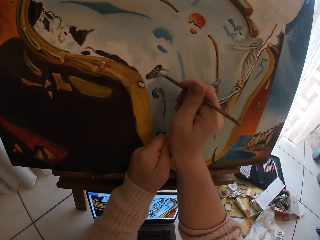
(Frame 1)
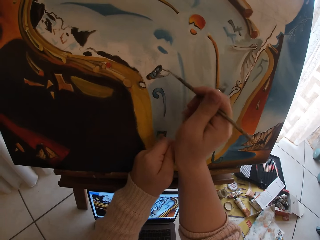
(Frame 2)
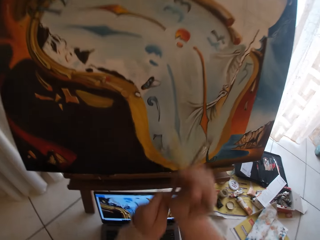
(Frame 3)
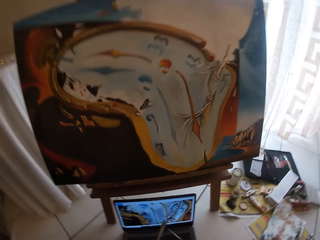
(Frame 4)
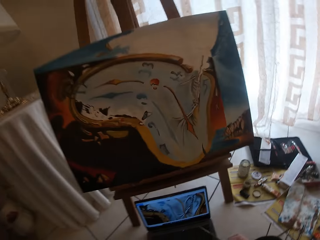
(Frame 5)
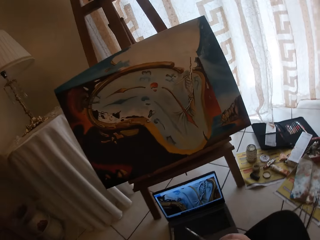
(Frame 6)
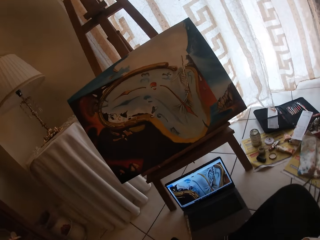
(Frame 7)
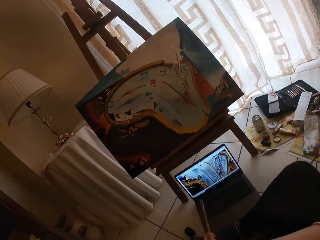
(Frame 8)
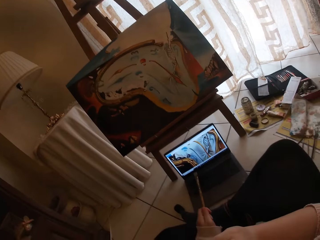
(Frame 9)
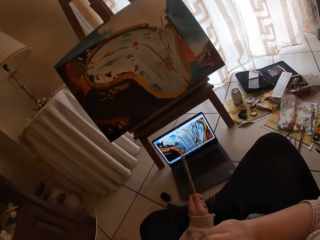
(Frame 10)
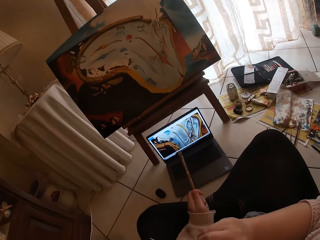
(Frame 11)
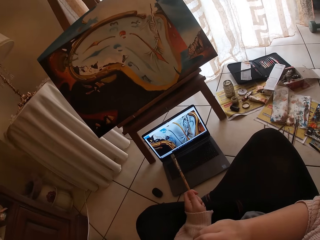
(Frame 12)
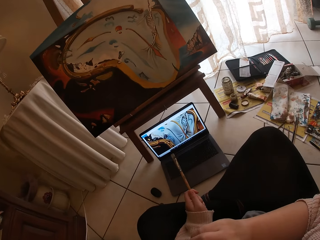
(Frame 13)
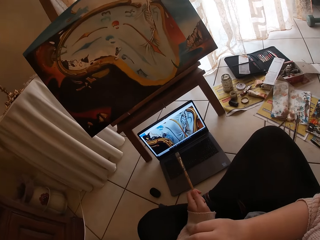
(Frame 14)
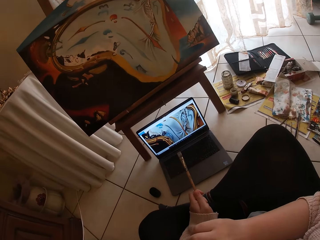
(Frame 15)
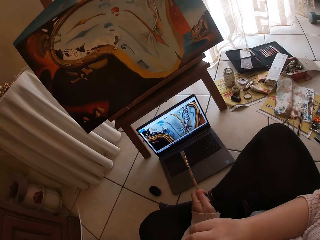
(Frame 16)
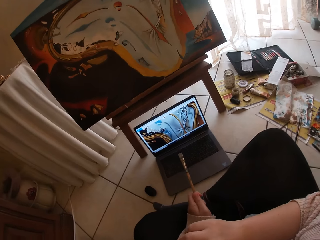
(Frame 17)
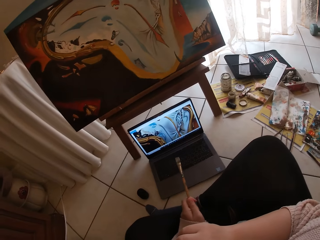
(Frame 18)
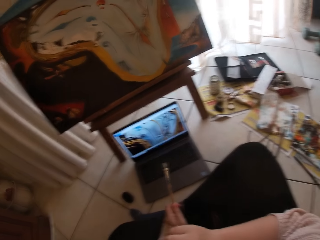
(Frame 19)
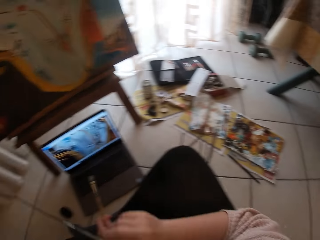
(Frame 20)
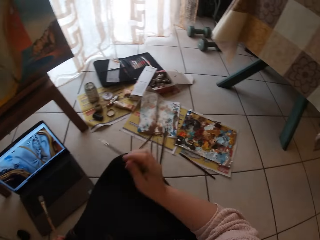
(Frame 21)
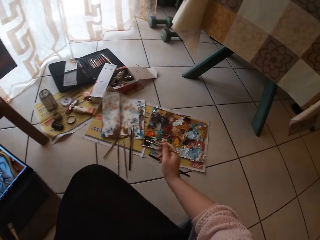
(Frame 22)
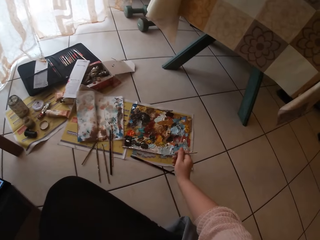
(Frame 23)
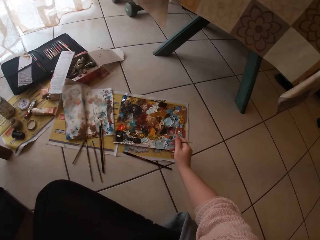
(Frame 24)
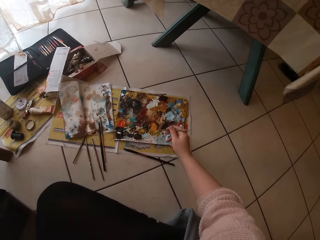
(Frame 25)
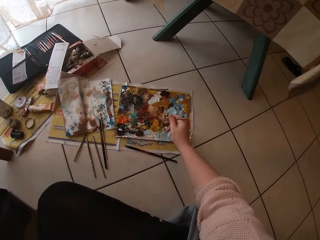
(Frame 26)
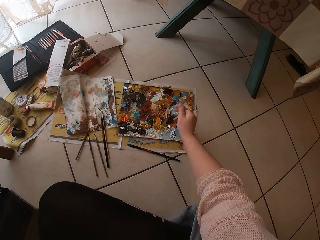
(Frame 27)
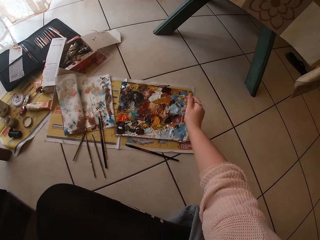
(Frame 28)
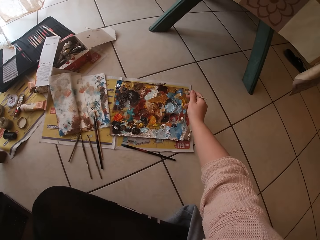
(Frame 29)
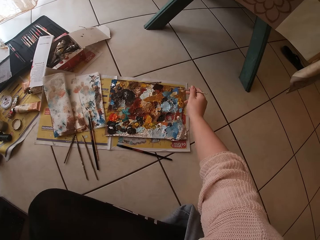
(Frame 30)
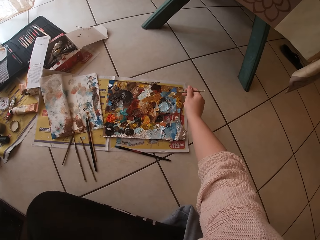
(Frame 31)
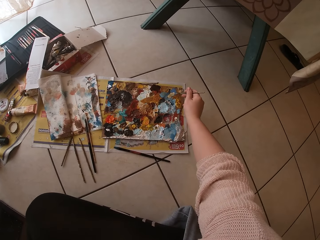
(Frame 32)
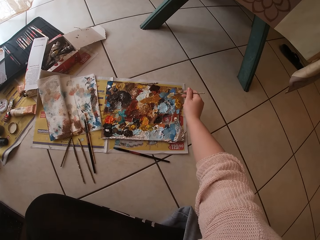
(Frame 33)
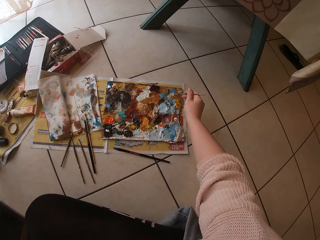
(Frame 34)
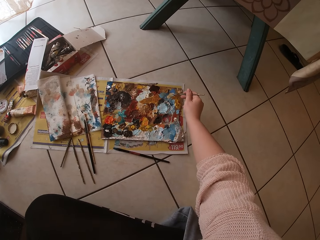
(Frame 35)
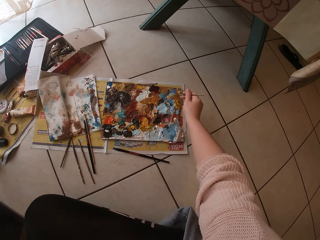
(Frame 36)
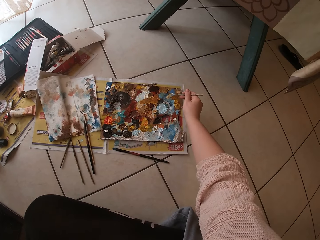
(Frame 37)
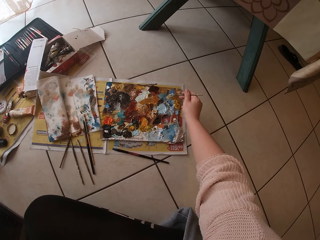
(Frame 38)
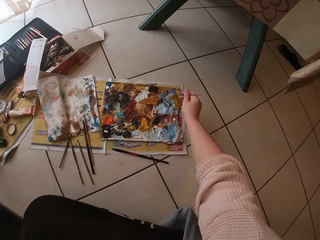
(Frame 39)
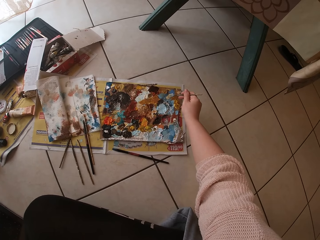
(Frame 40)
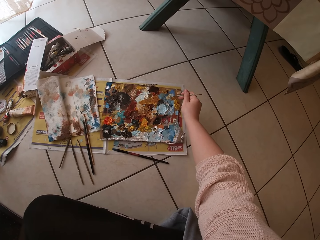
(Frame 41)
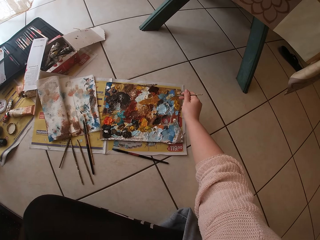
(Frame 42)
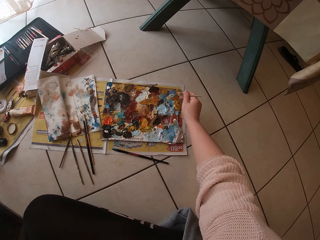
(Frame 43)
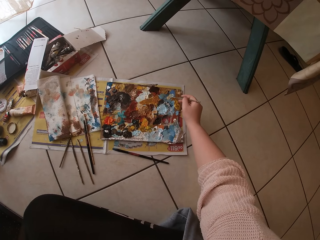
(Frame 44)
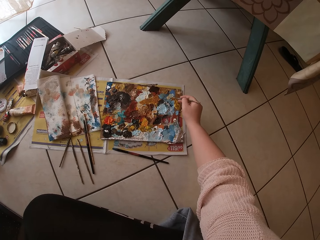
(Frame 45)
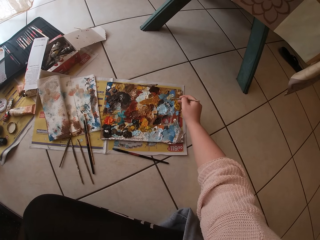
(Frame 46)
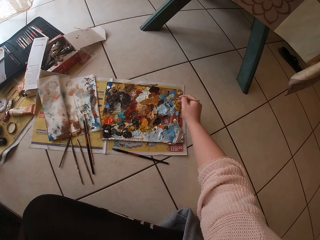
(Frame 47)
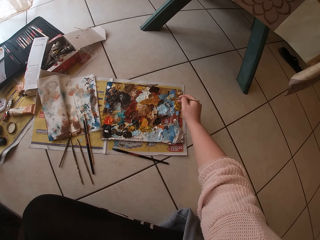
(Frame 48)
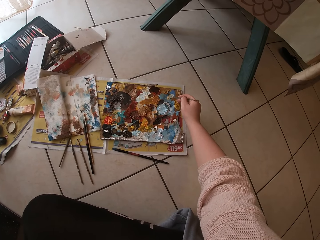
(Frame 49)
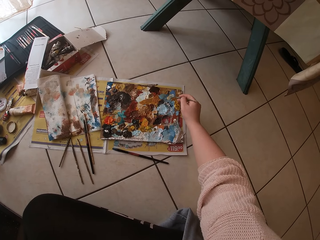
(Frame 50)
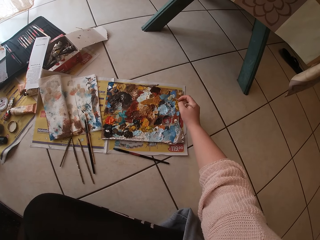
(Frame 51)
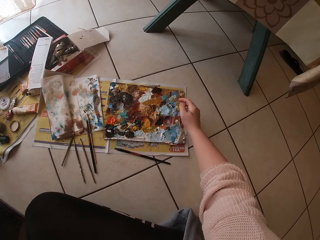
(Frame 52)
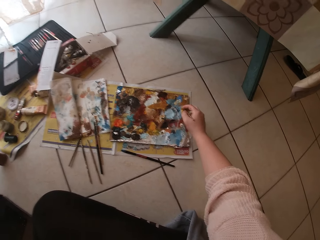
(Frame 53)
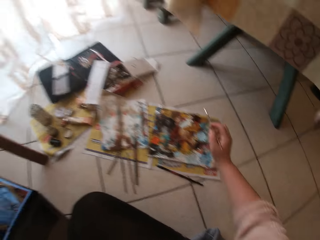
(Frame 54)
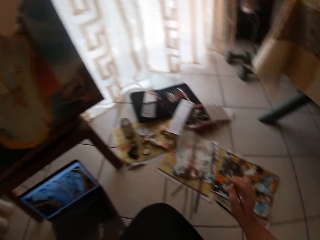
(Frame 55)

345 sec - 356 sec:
The camera wearer looks at the canvas. They look at the laptop. They brush paint on the palette.

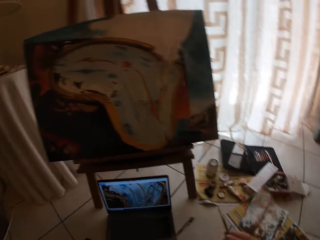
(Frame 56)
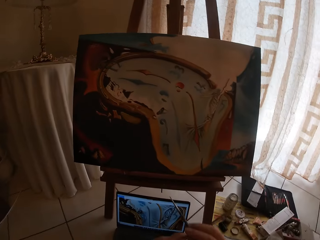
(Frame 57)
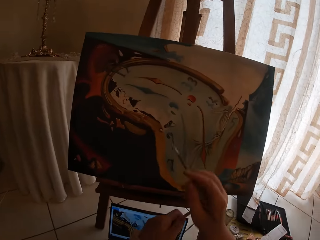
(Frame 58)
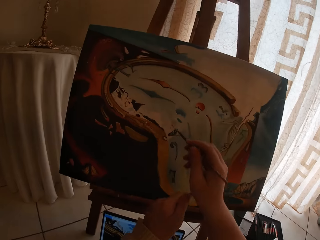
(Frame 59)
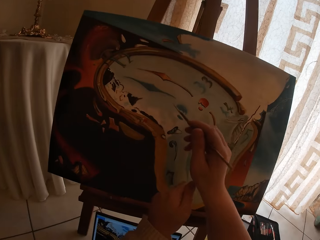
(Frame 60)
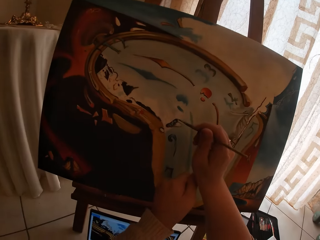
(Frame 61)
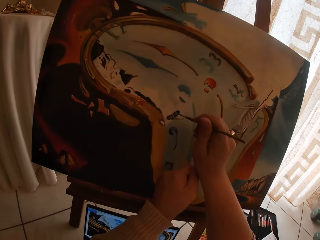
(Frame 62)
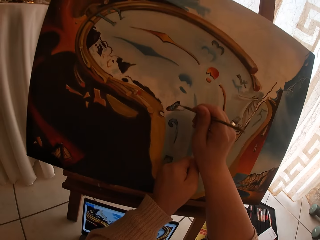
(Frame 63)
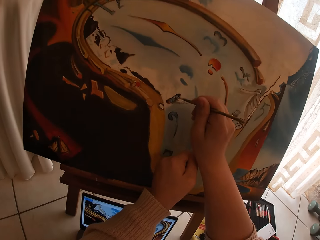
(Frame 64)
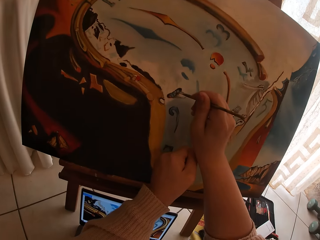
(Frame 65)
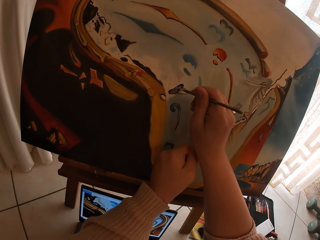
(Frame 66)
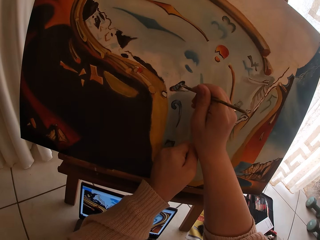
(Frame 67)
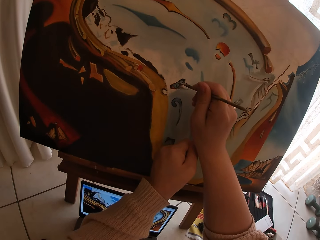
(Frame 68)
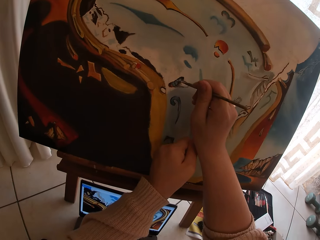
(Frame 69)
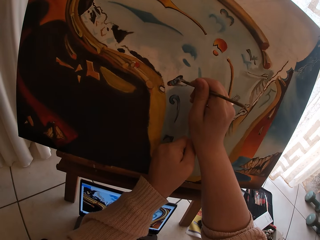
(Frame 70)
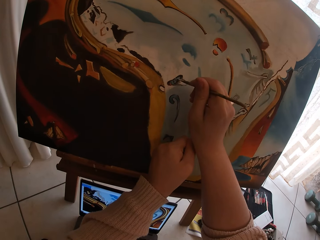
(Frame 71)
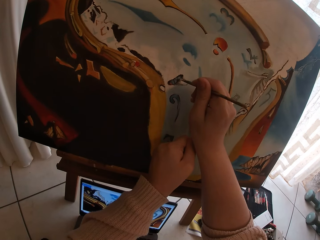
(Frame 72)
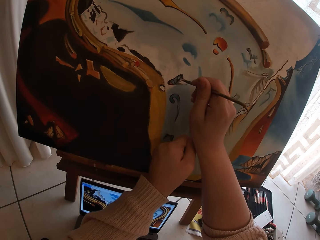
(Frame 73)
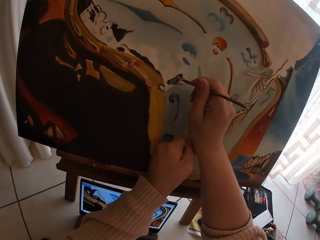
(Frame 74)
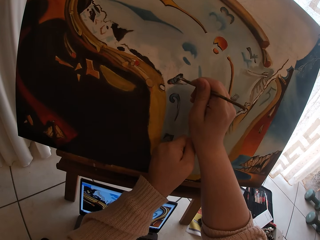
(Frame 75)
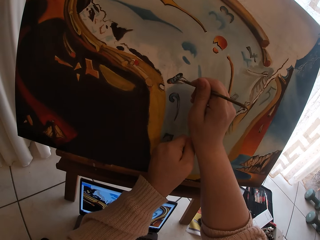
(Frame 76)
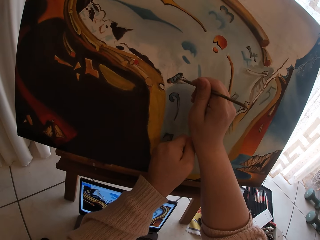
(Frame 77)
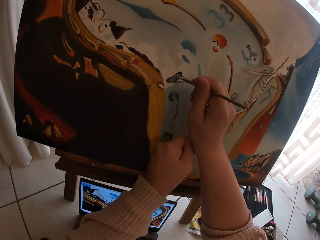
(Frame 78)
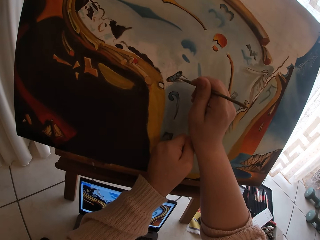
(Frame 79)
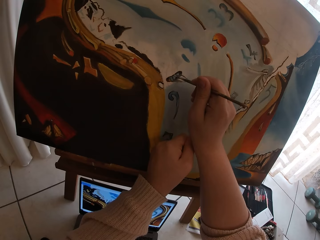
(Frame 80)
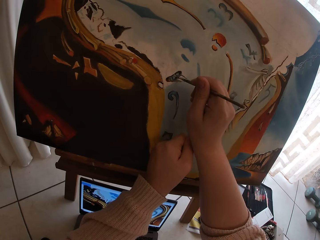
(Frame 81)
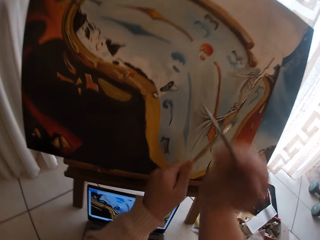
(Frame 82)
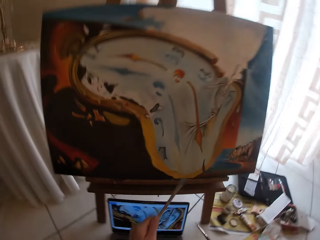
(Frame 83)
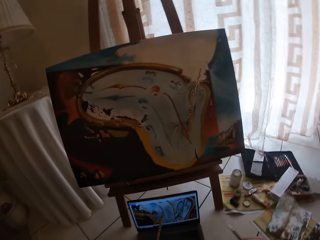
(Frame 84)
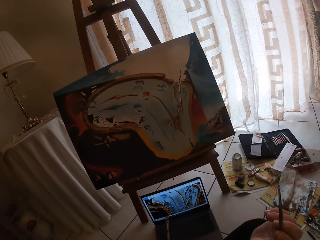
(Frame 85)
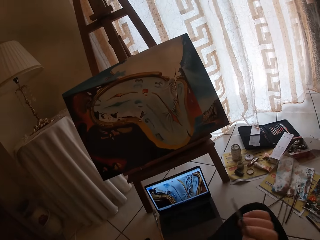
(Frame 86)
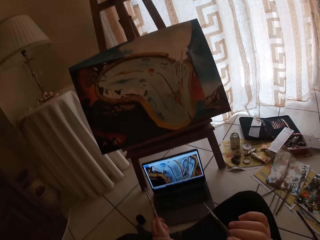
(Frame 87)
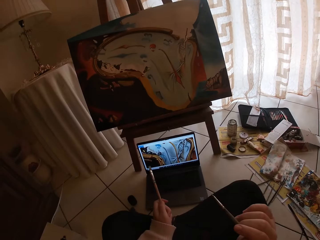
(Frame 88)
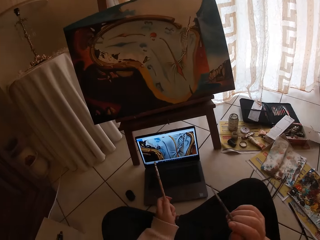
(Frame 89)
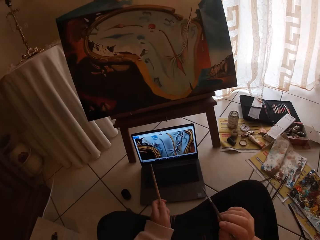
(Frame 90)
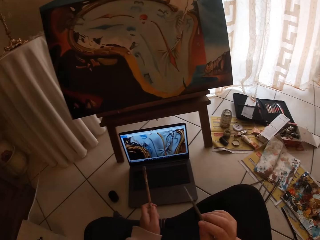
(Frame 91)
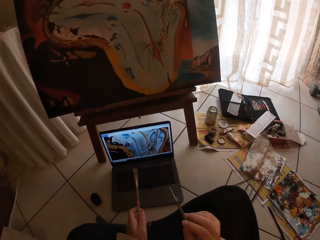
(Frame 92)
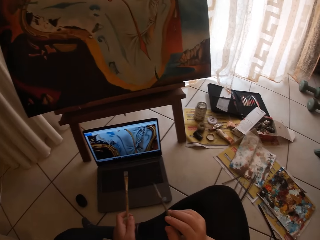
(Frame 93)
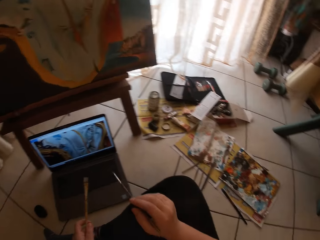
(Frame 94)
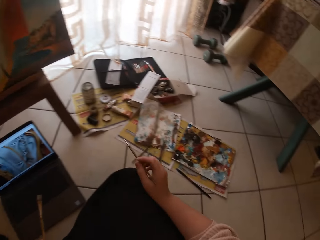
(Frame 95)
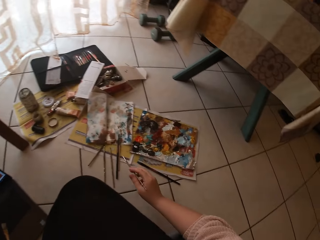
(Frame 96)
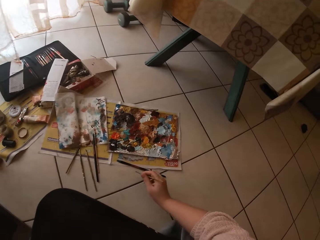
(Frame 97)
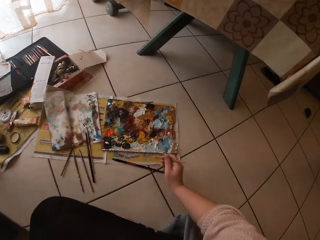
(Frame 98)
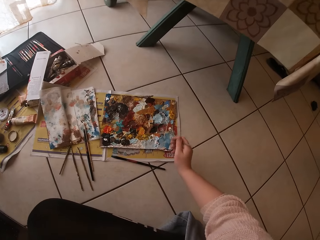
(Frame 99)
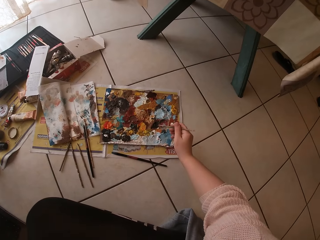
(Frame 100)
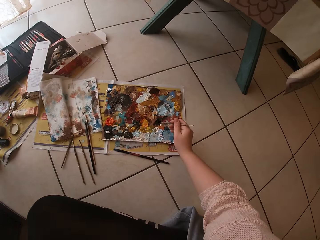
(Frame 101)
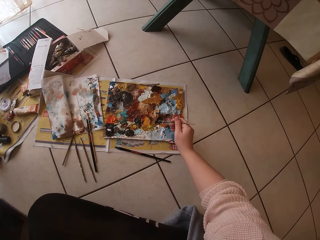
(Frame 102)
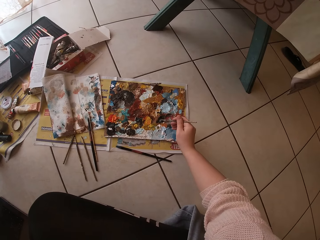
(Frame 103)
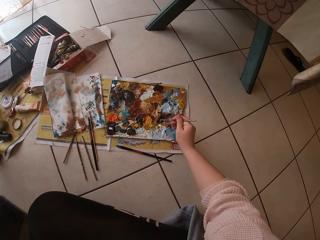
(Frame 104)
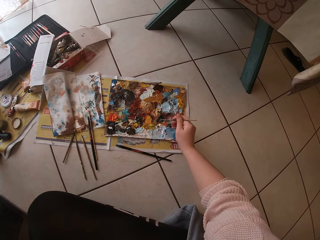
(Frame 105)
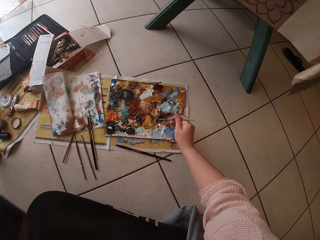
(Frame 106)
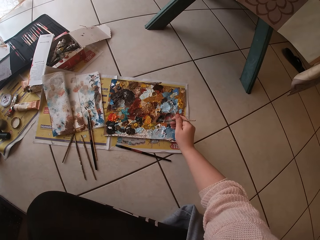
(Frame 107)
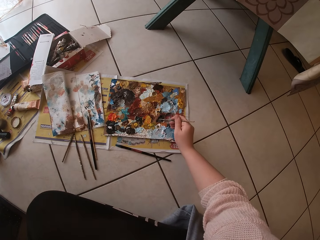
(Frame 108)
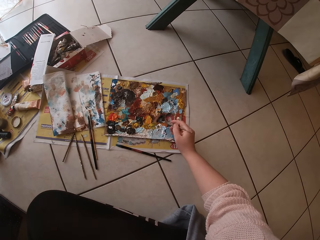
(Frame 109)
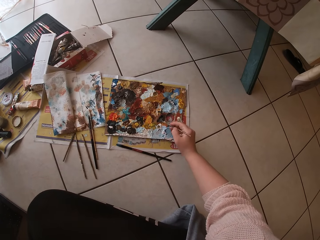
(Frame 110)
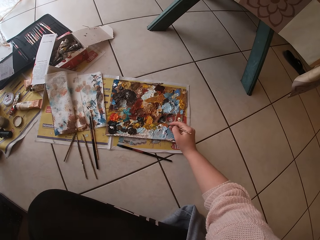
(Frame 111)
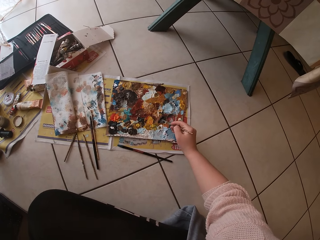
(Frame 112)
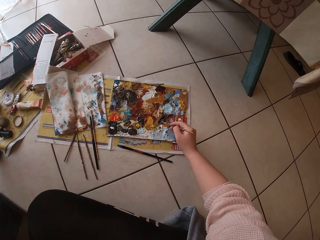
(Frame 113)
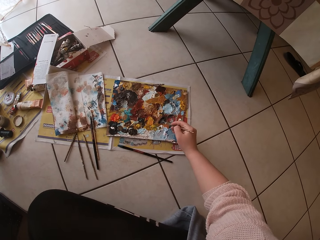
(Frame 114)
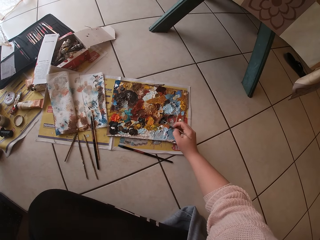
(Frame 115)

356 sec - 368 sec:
The camera wearer paints on the canvas. They look at the canvas and hold the paint brush. They brush paint on the palette.
